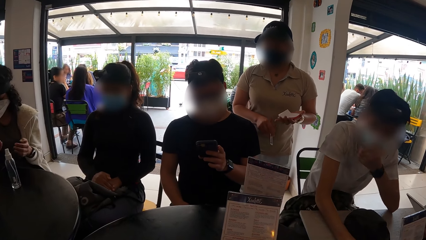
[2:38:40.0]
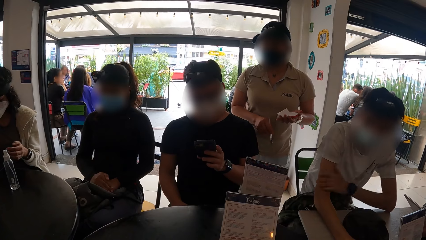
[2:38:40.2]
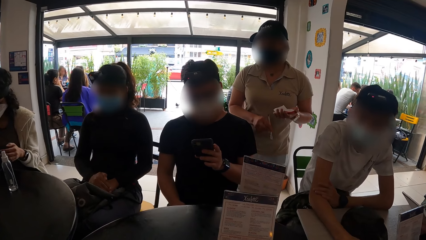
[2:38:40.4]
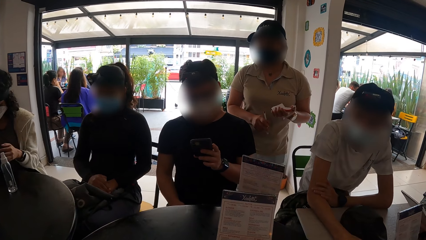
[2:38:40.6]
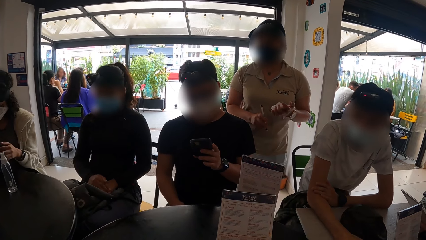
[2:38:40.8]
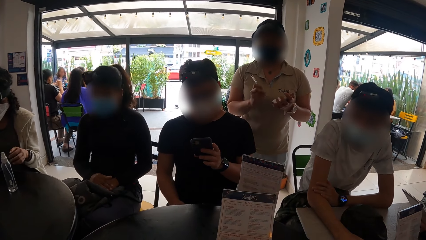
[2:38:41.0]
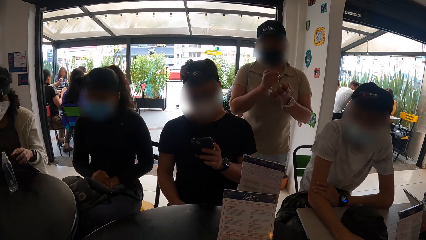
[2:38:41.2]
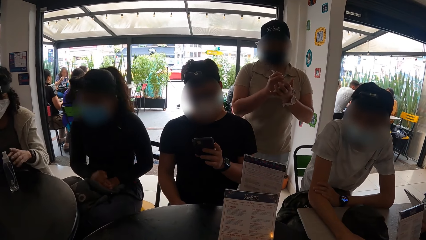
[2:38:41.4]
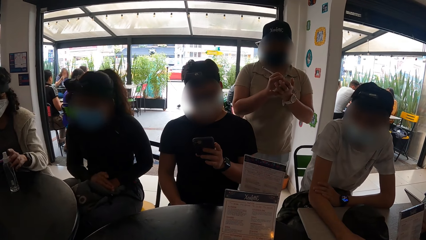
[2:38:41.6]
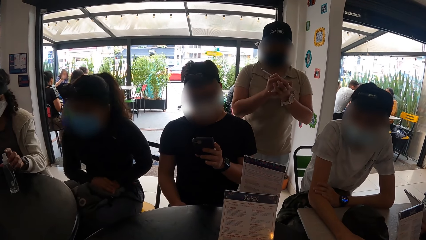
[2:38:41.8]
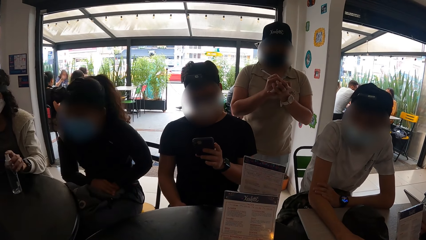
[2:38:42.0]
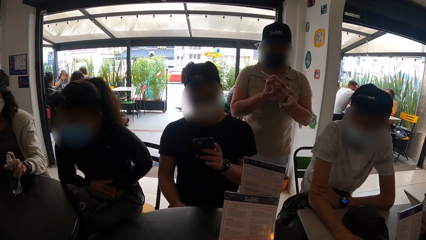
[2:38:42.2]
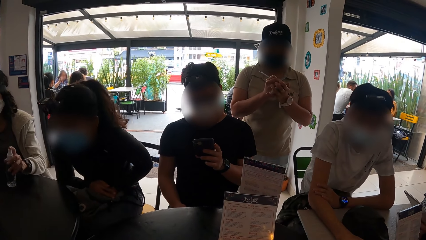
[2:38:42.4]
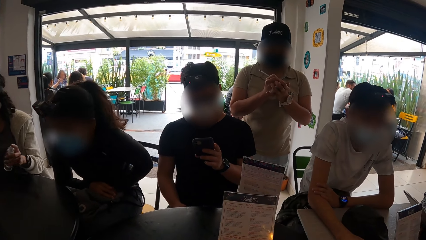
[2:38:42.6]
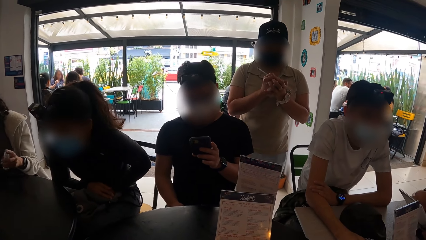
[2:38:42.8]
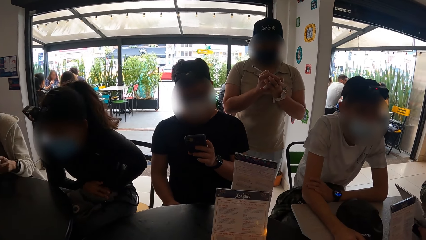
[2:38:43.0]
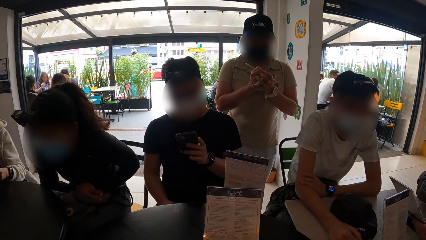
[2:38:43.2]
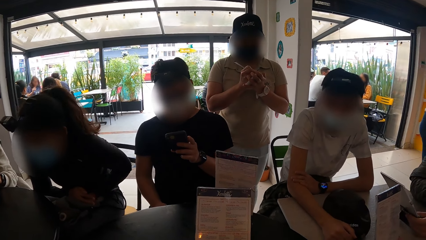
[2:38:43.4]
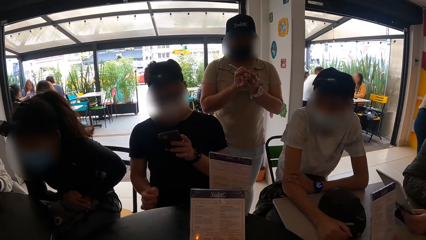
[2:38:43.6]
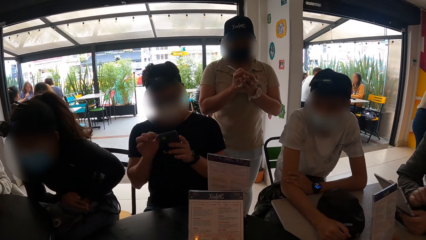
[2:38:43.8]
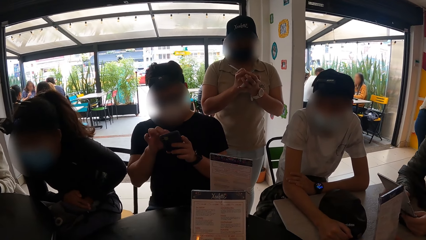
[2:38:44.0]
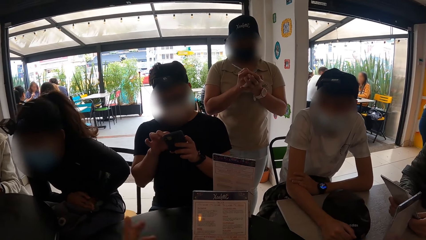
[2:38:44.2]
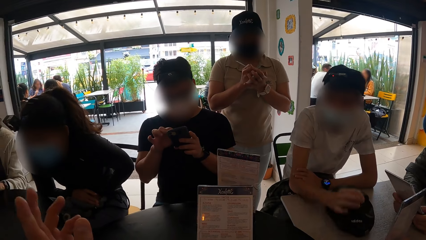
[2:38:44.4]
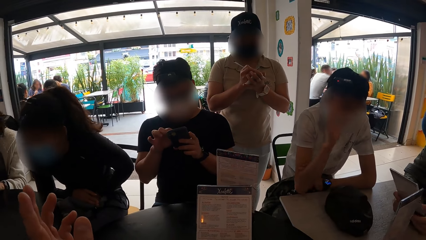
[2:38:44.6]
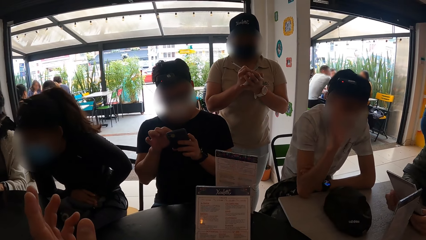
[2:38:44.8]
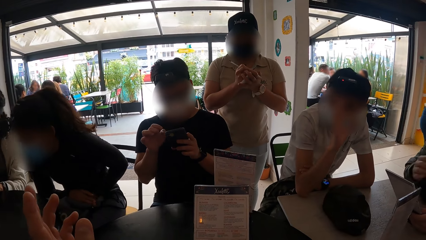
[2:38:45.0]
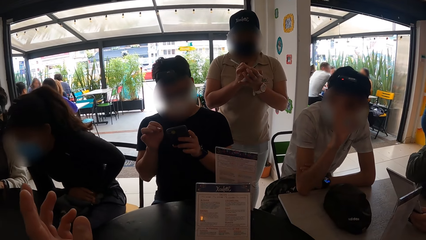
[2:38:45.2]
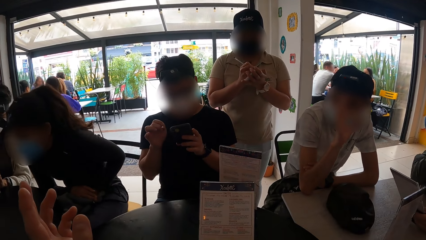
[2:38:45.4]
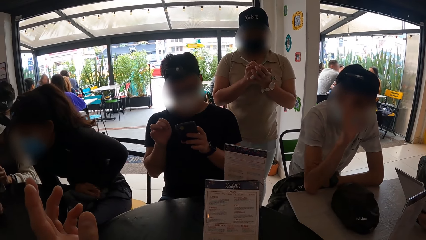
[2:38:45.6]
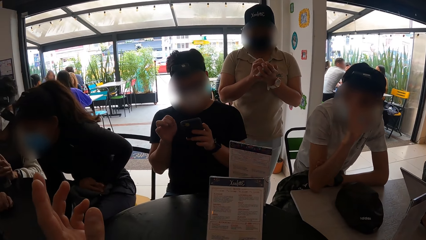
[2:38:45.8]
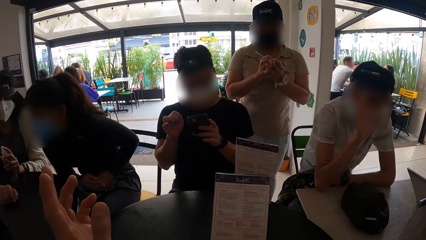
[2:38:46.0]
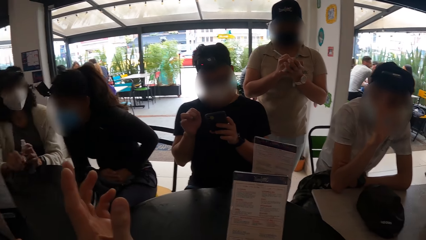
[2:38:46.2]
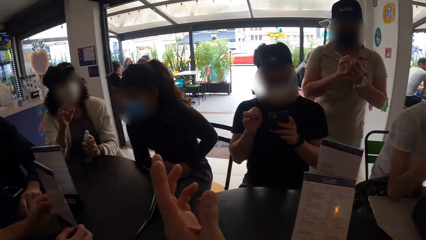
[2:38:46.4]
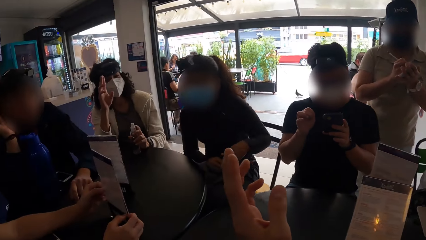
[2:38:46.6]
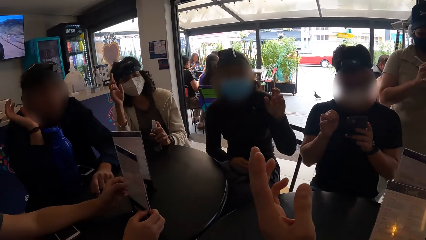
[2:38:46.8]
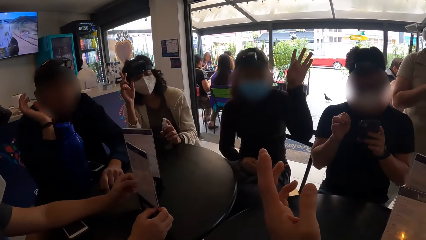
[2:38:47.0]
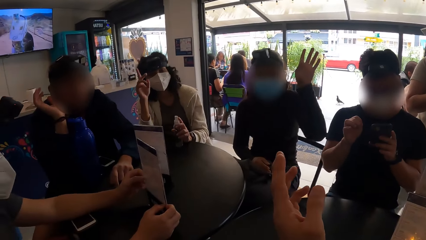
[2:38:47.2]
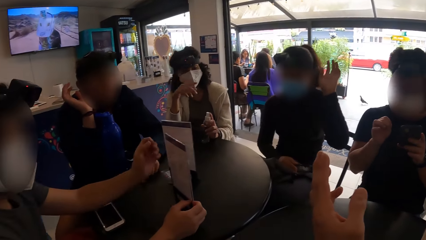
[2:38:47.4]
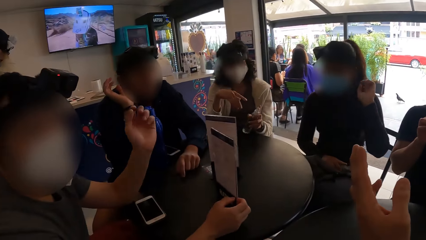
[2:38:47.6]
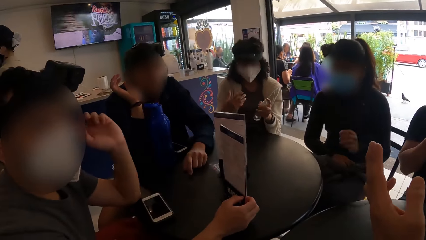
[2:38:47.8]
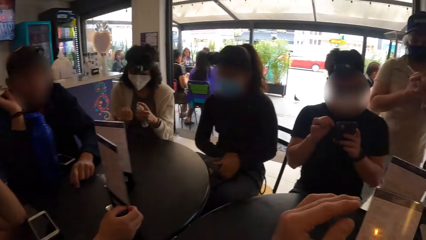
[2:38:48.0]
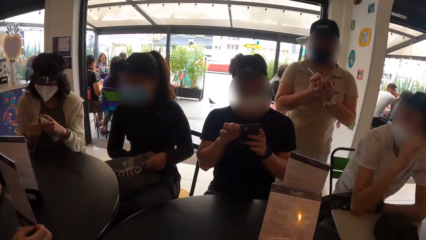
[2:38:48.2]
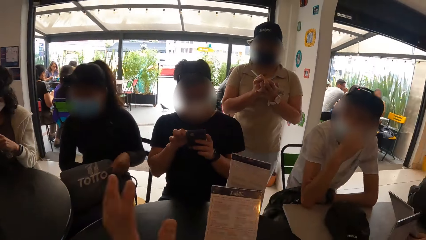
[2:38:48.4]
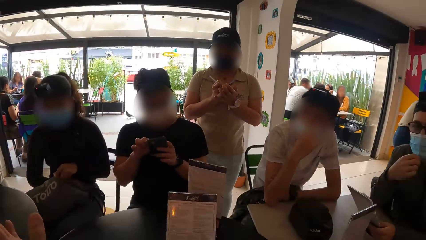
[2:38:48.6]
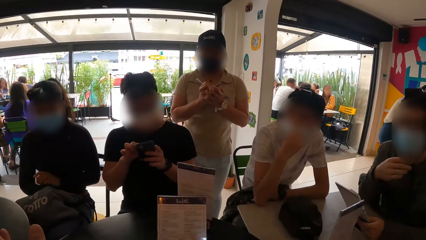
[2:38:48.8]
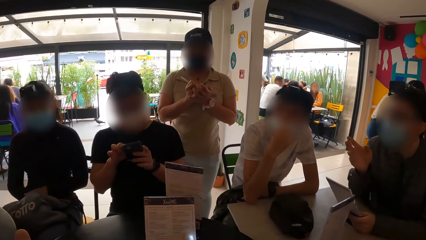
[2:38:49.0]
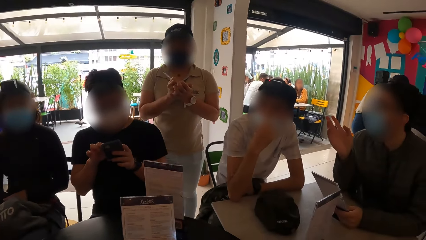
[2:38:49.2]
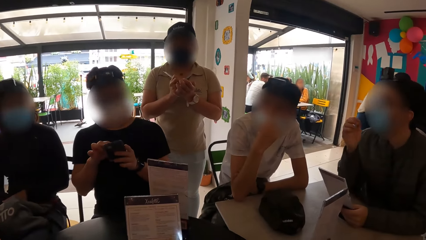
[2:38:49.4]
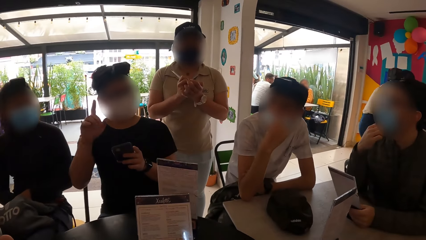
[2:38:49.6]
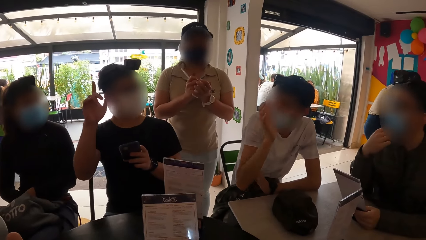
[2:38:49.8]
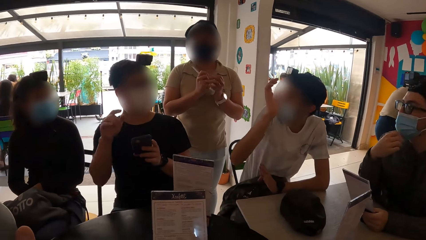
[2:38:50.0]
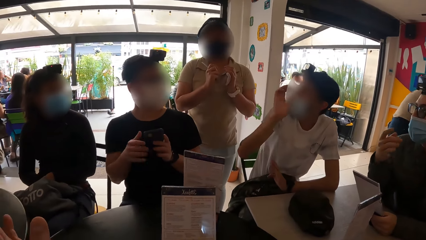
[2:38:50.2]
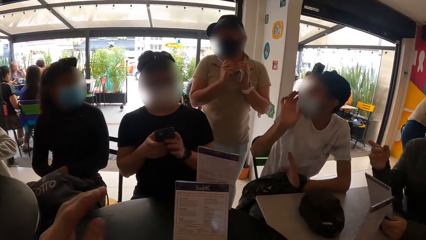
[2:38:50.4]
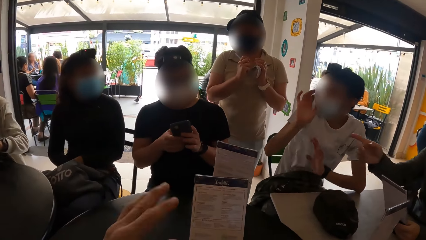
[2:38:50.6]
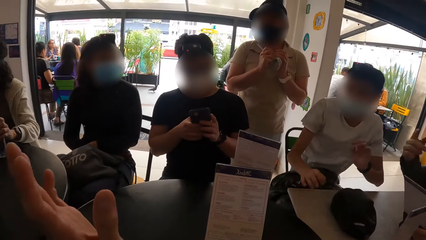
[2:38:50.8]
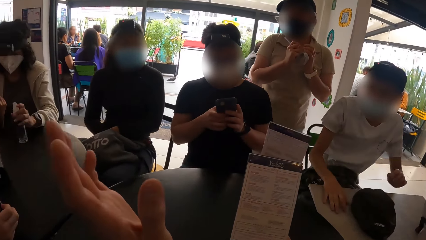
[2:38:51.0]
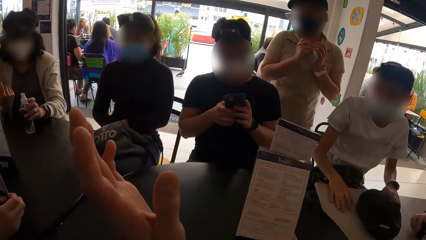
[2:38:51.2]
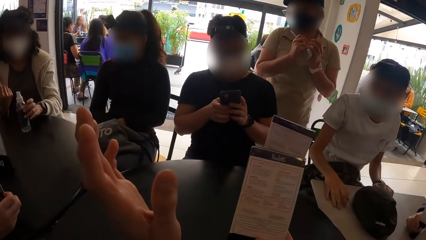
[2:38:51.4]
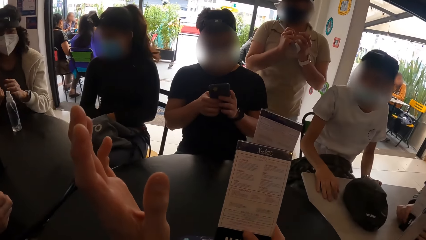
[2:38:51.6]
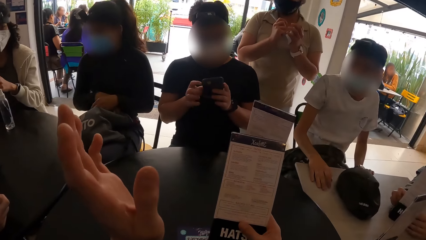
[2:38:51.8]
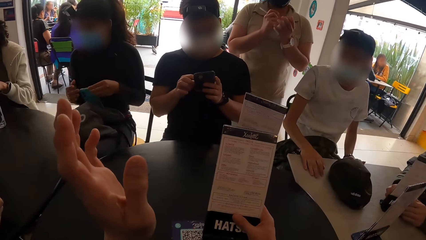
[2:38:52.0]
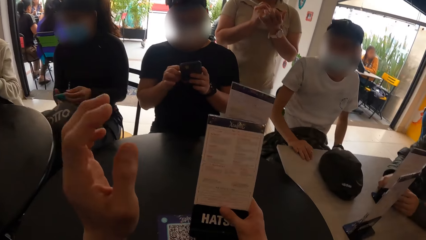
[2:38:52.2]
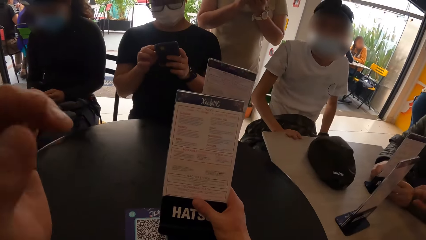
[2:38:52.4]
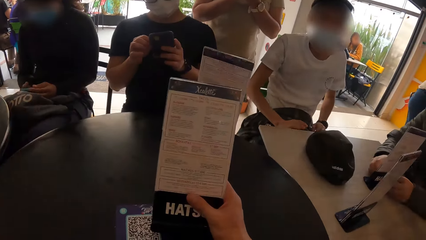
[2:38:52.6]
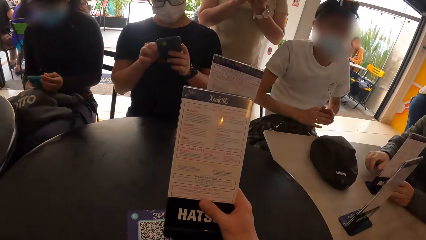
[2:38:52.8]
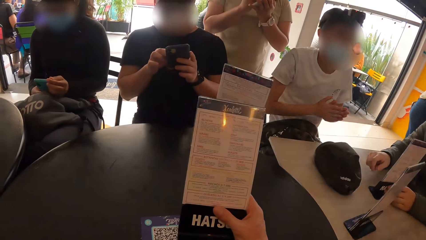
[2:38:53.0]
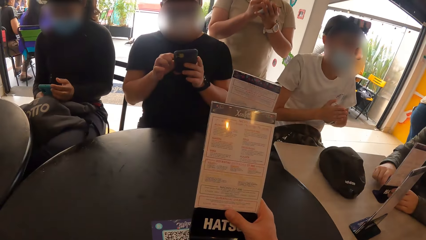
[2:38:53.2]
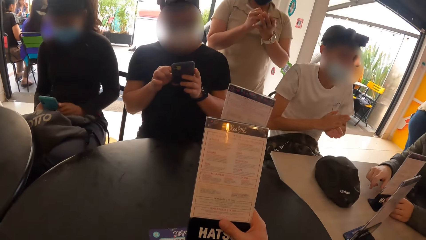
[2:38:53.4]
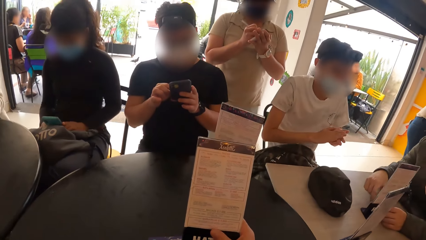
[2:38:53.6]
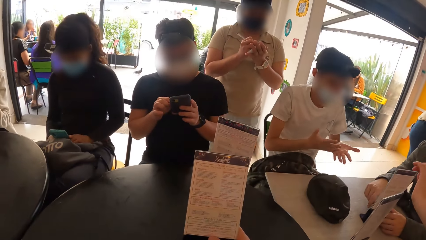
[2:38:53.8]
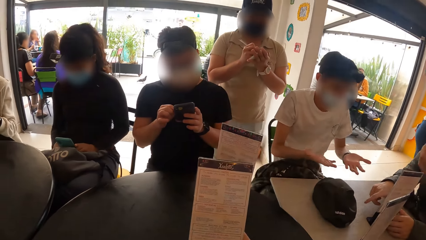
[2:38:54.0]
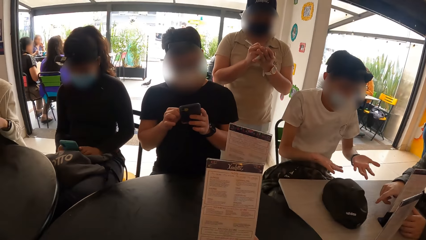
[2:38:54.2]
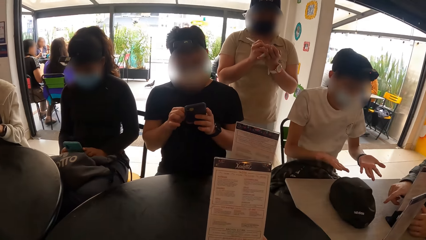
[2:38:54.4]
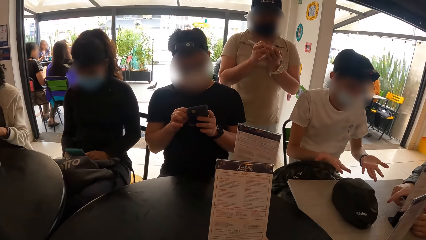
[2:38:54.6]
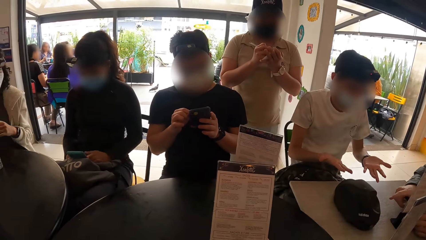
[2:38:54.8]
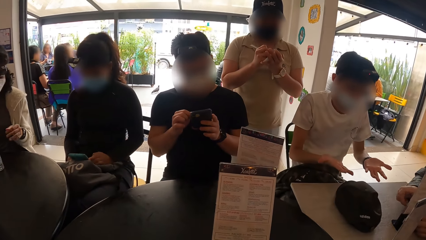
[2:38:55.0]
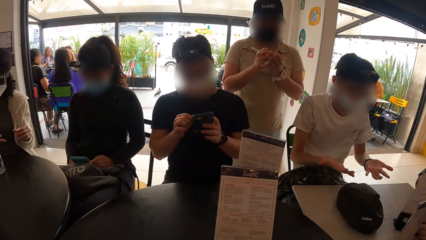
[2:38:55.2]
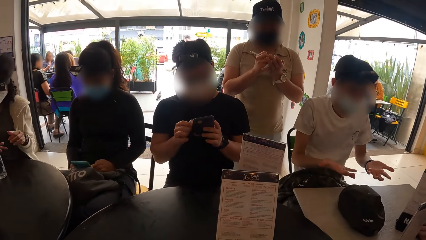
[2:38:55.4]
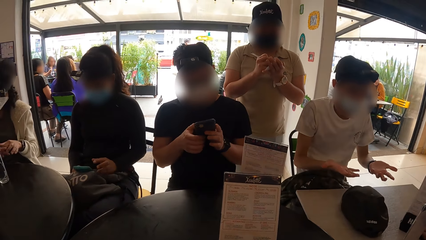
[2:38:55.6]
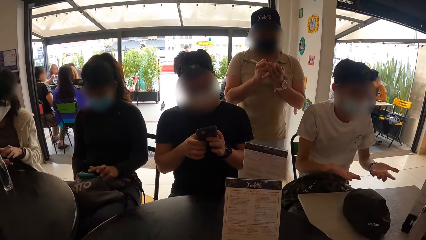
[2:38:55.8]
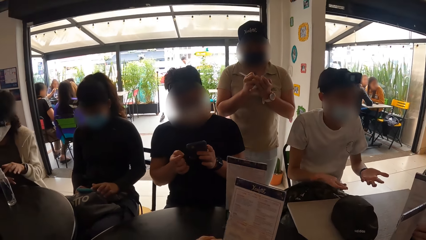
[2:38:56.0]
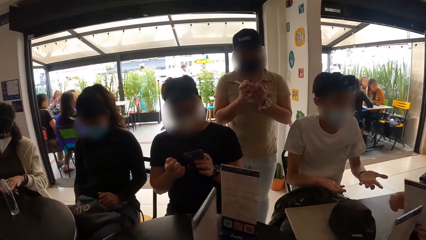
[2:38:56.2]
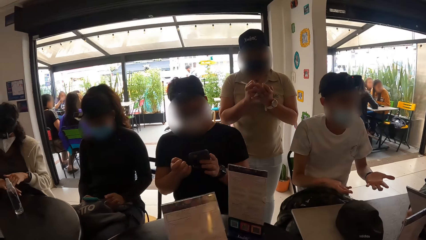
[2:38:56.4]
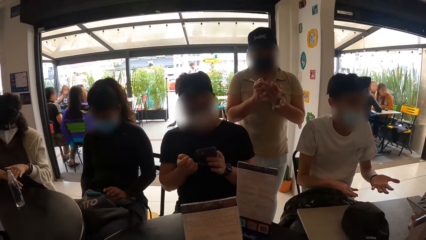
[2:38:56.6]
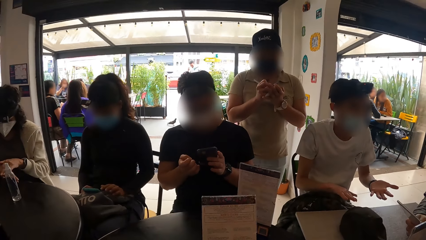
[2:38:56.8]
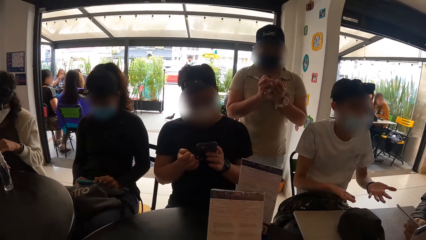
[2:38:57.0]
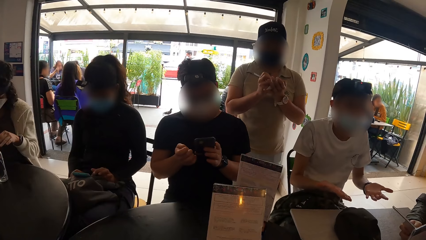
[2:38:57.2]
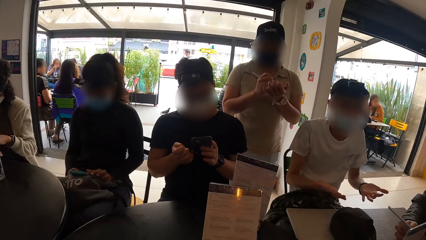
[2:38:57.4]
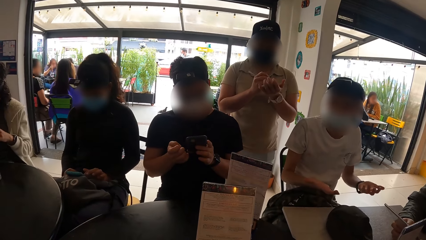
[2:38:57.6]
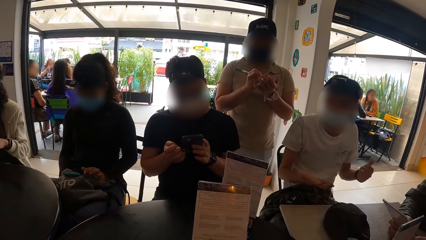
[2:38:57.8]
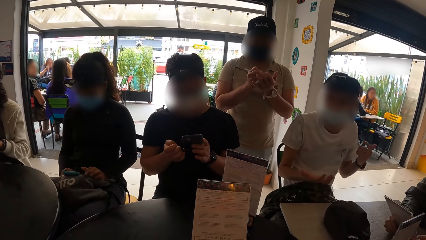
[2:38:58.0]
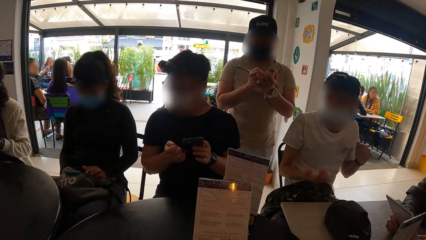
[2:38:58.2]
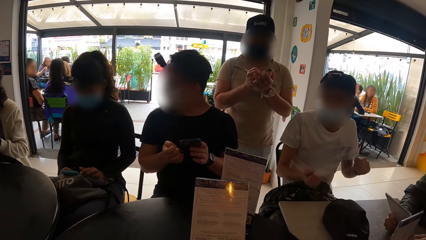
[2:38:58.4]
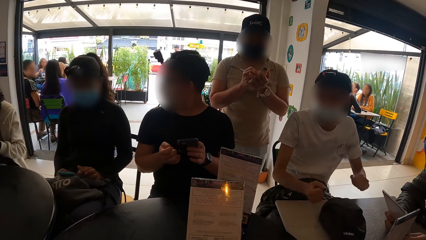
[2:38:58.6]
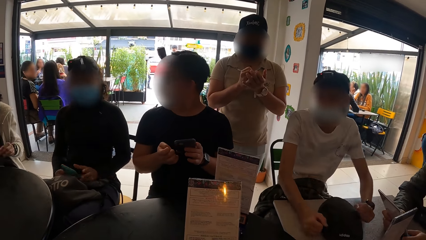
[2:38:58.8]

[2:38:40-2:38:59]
A woman writes on a paper in her left hand with a pen in her right hand. The camera wearer lifts his left hand upwards. Another woman lifts her left hand upwards. A third woman lifts her right hand upwards. A man lifts his right hand upwards. The second woman drops her left hand. The third woman drops her right hand. The camera wearer makes gestures. He reads the book. He turns the book in his hand. He reads the book. The first woman writes on the paper in her left hand with the pen in her right hand.
